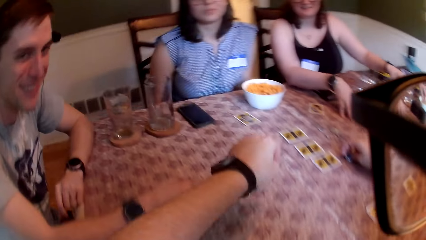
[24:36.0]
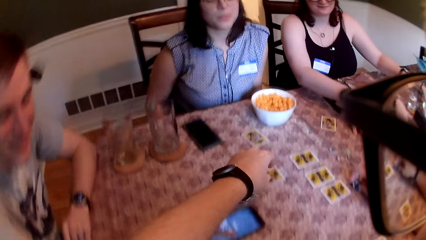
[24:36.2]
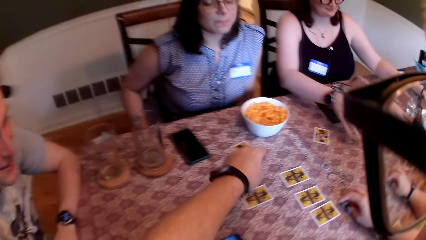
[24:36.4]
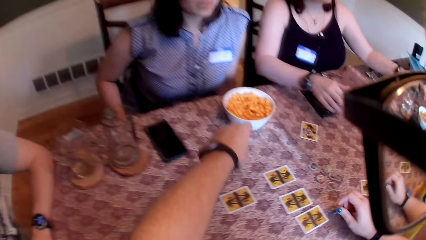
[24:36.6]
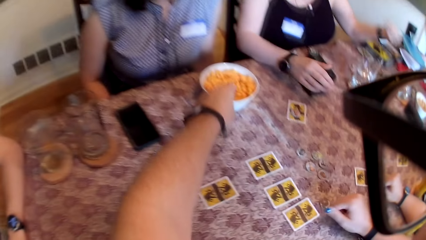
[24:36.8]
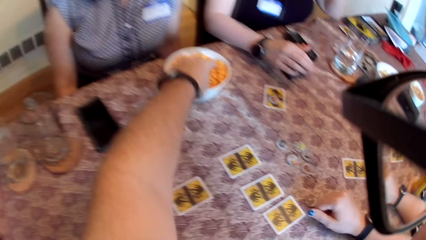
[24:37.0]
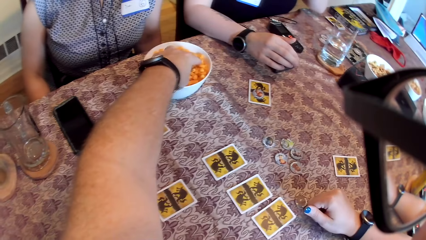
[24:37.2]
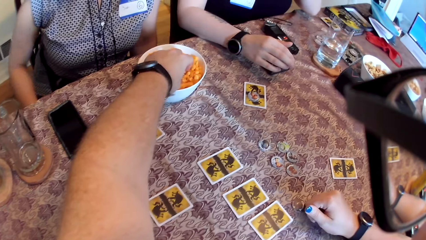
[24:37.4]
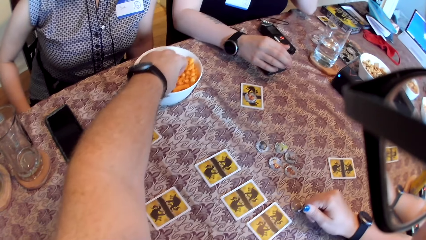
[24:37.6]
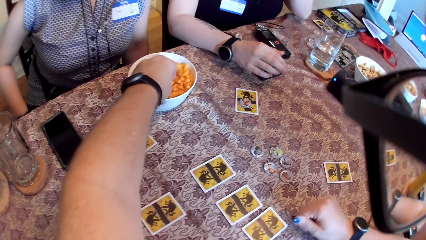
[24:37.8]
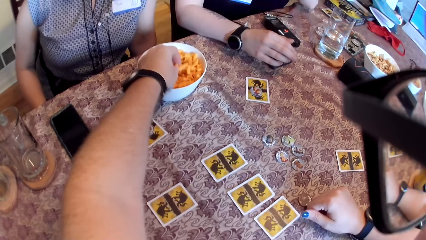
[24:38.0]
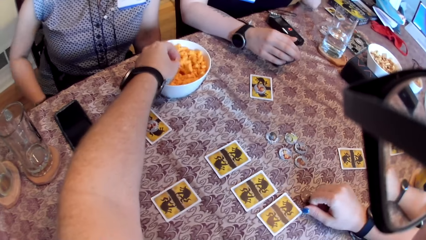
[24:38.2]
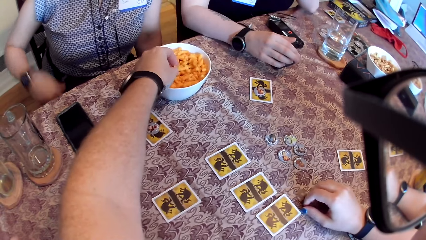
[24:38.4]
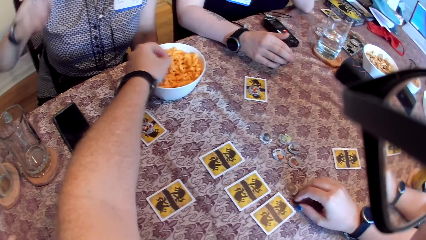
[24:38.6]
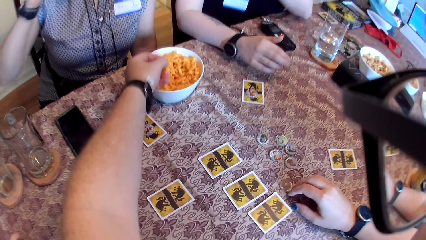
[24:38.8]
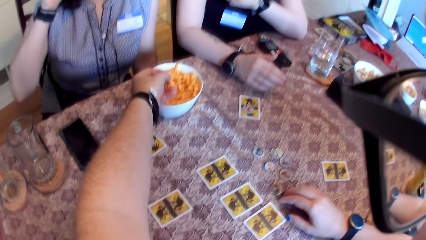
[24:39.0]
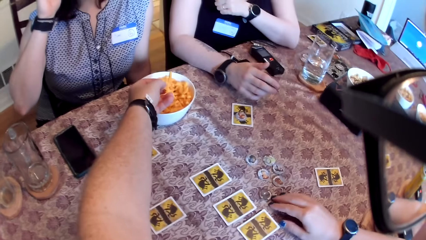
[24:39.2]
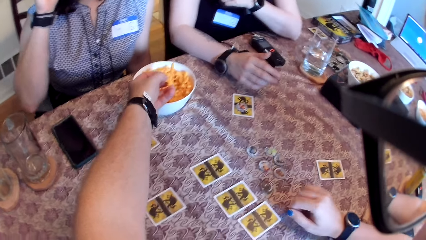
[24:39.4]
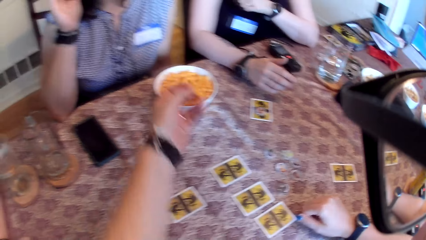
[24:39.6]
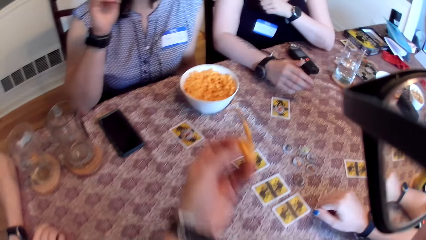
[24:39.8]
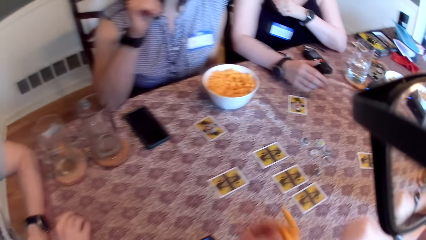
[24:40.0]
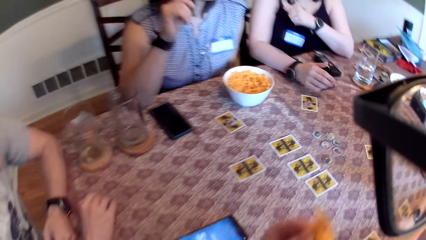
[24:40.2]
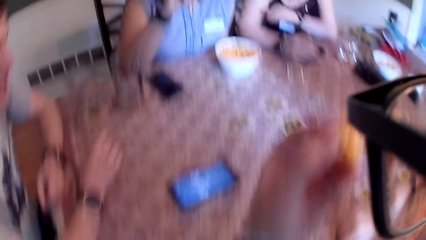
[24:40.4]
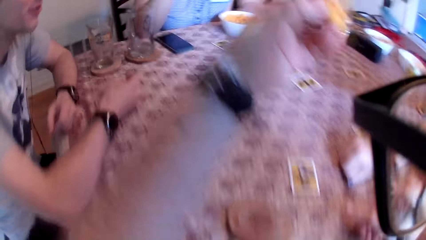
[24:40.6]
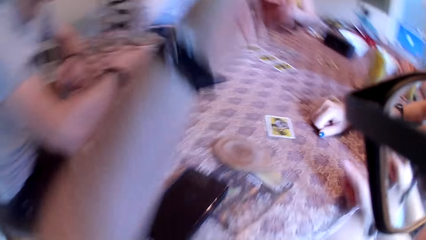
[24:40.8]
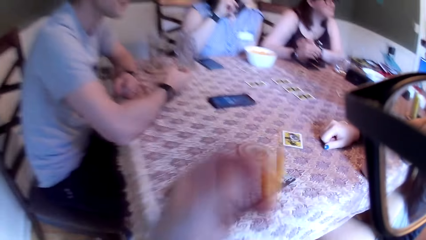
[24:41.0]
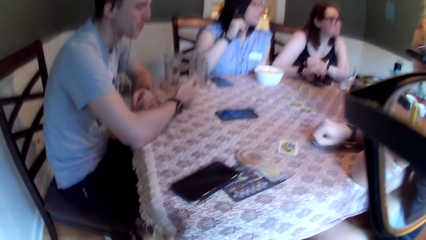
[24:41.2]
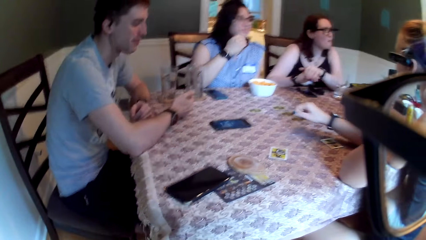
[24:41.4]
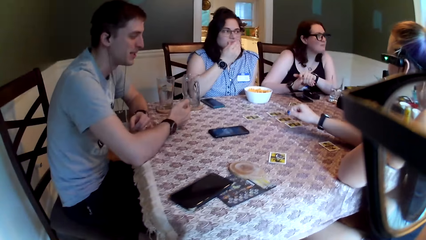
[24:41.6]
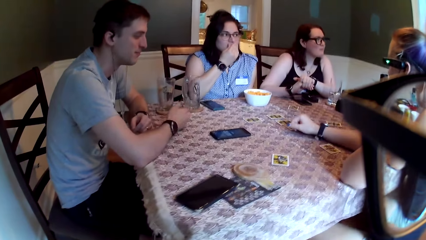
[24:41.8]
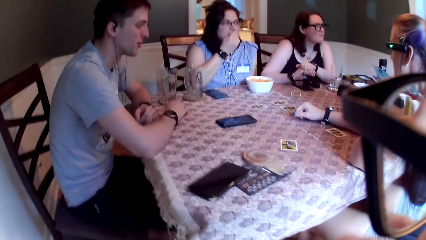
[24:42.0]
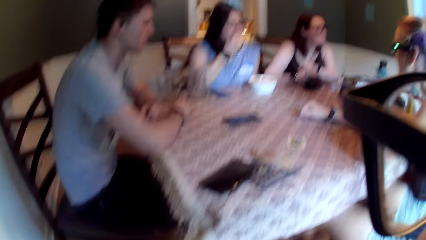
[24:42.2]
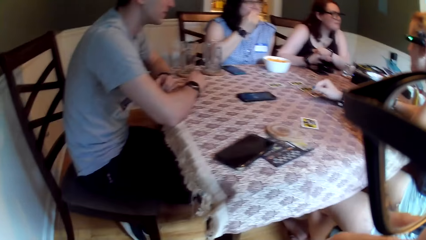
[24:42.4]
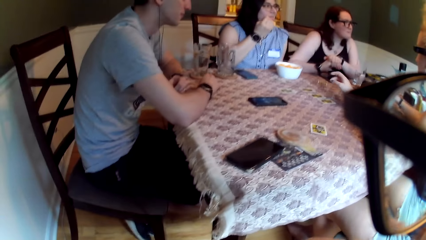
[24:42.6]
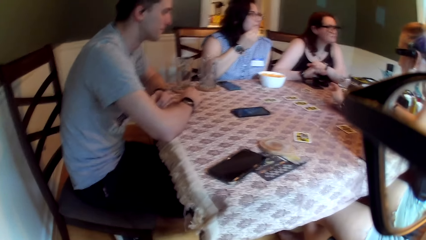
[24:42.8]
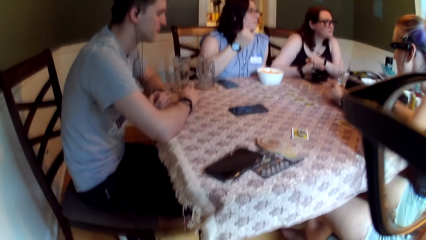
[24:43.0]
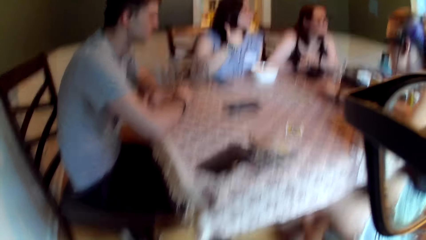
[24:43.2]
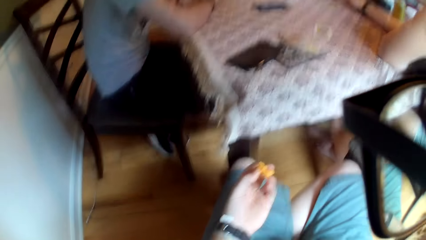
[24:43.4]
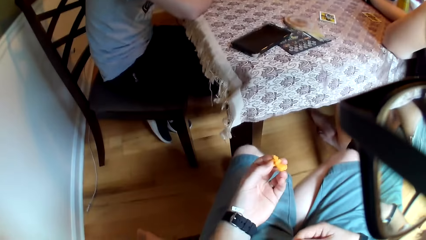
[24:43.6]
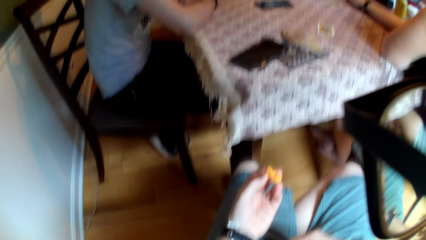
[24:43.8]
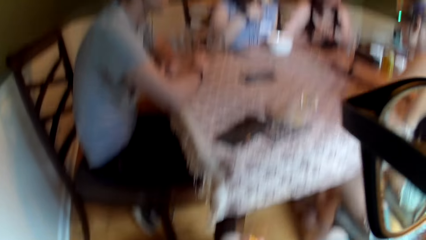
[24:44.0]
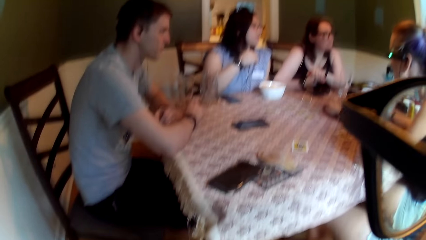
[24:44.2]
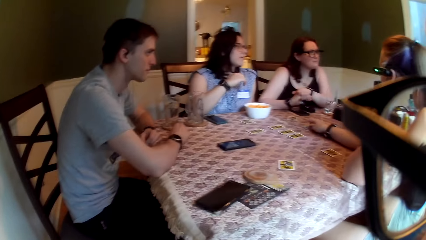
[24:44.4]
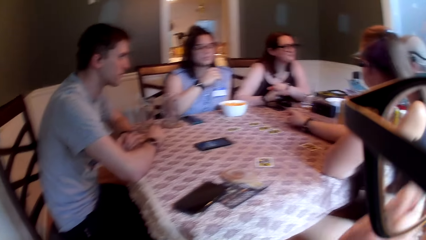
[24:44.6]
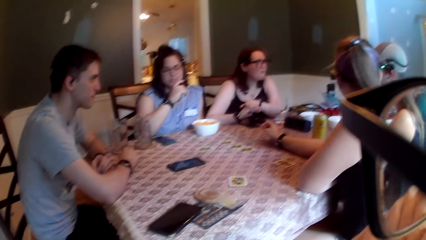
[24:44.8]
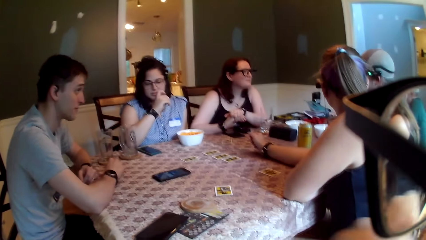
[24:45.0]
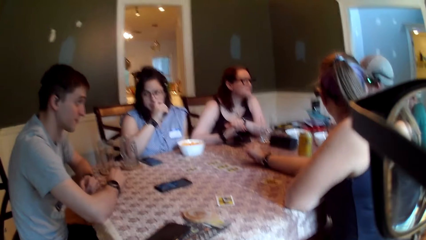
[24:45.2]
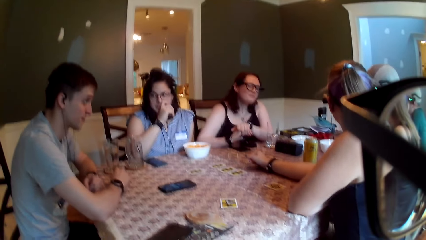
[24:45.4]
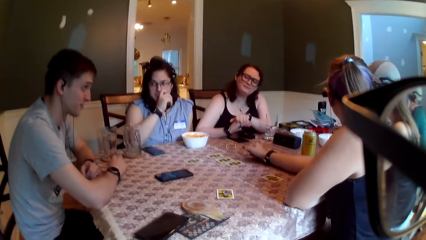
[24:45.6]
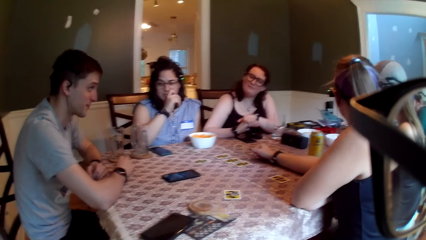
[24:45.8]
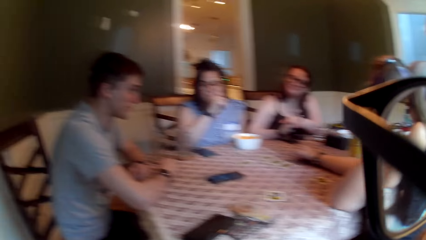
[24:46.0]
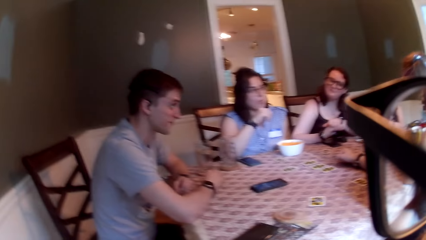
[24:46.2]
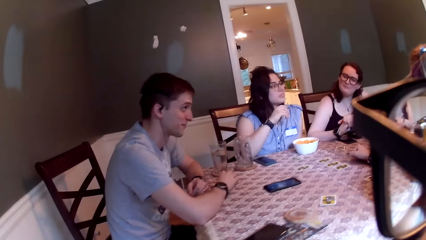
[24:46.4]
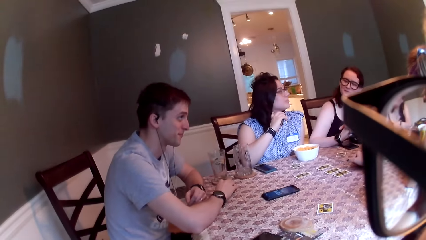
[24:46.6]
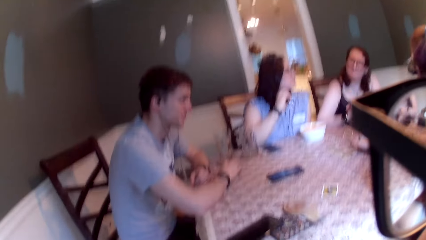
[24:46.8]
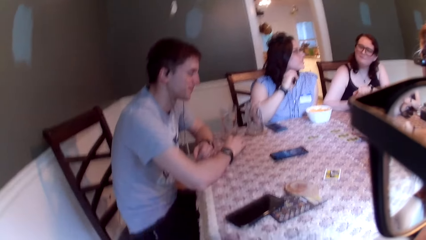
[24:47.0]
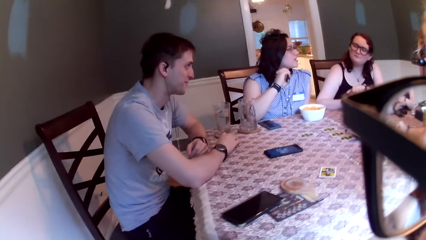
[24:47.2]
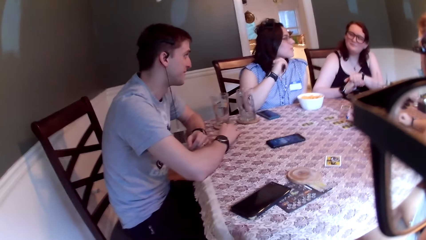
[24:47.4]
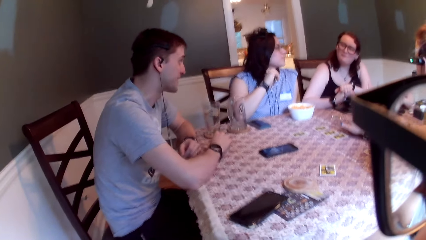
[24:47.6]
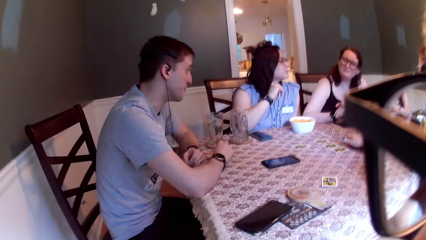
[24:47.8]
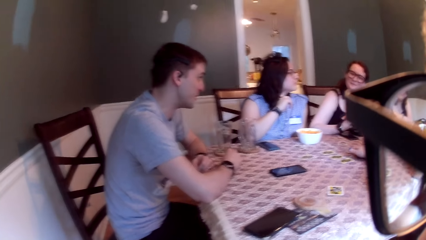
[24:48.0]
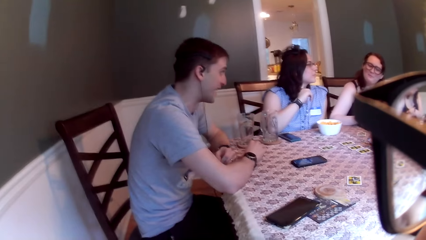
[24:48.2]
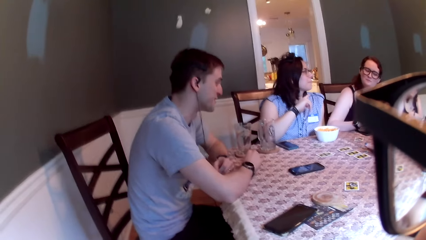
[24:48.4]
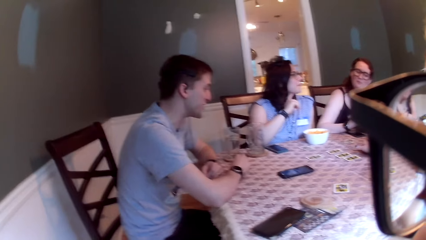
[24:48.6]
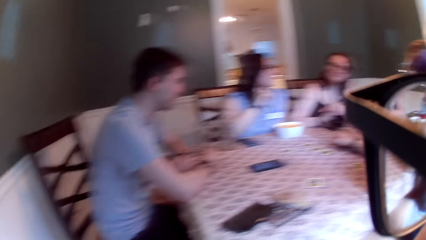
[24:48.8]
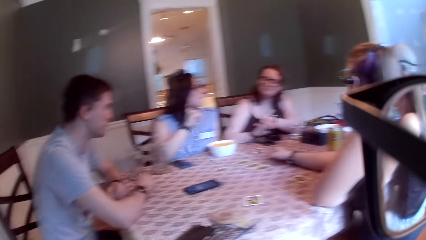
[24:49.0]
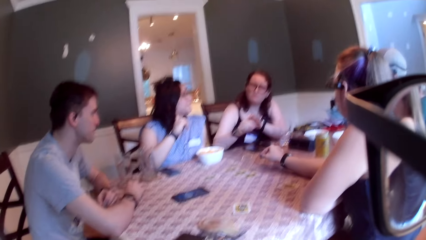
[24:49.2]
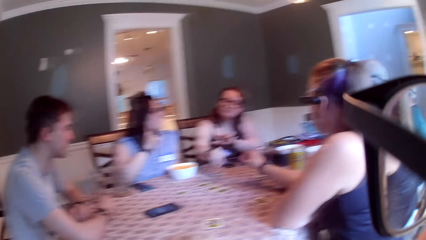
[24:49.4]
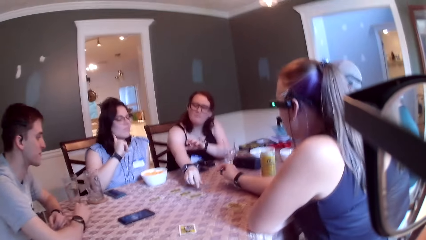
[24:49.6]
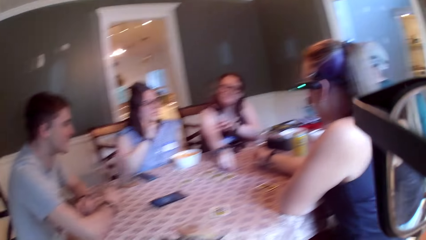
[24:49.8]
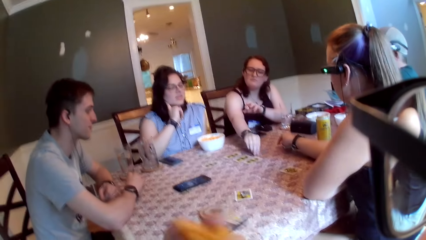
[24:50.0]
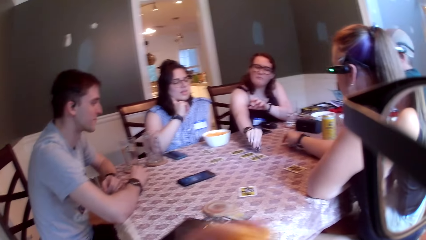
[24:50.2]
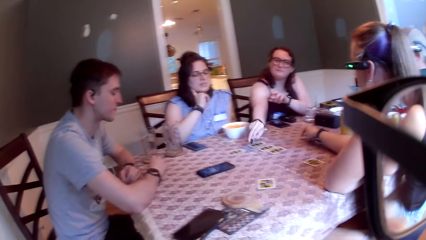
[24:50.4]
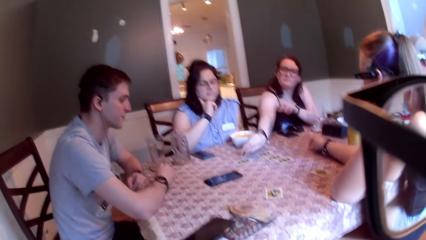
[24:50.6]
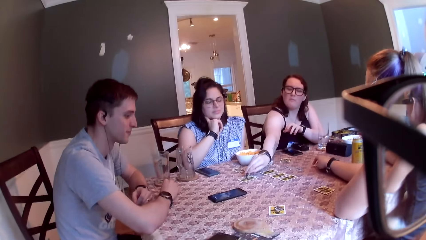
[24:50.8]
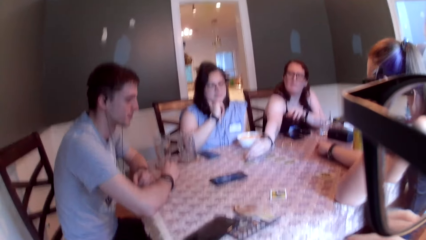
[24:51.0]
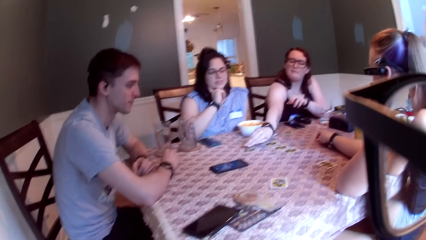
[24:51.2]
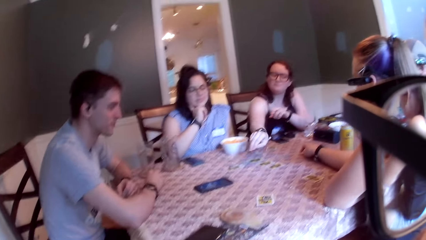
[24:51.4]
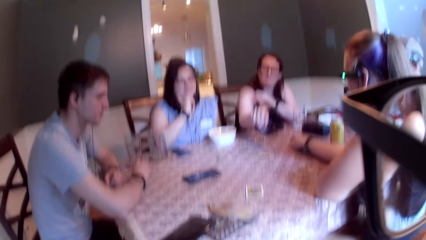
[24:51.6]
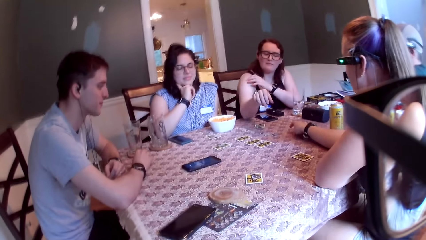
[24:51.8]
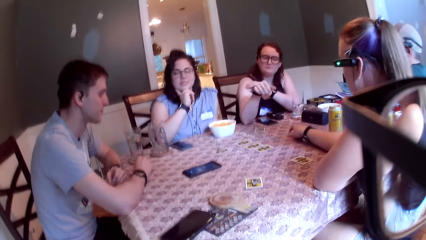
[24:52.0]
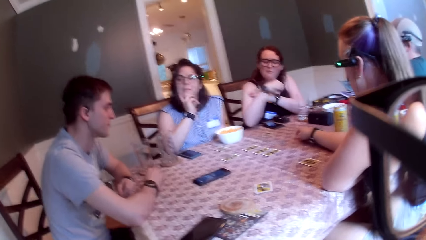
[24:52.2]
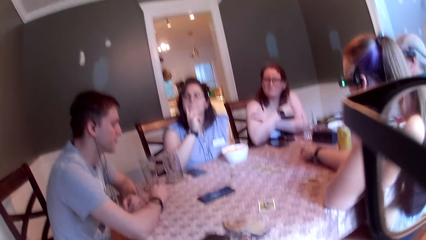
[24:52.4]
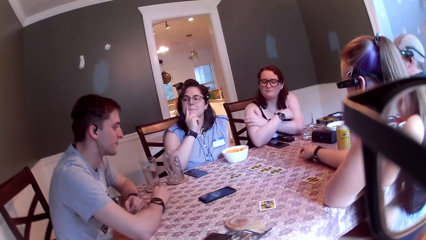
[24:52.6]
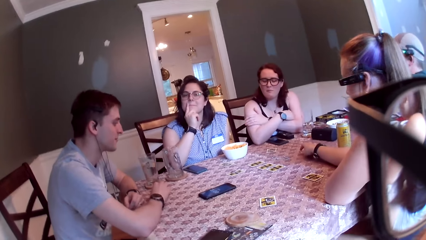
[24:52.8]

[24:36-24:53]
A woman removes her left hand from the bowl on the table. Another woman pushes a coin forward on the table with her right hand. The camera wearer picks up some cheese or snacks from the bowl with his left hand. A third woman places her right hand on the table. A man speaks to a group of people on the table. The camera wearer holds the snacks on the left hand. The third woman touches her nose with her right hand. The man speaks to the group of people on the table. The camera wearer speaks to the group of people on the table. The first woman picks up a coin on the table with her right hand and drops the coin on the table with her right hand.
